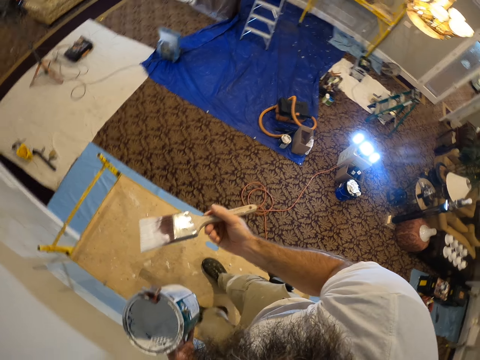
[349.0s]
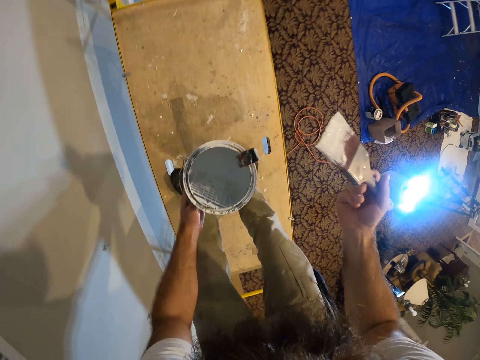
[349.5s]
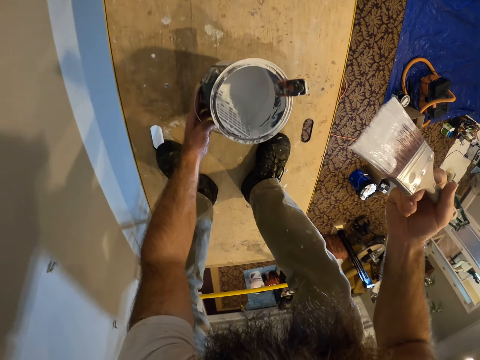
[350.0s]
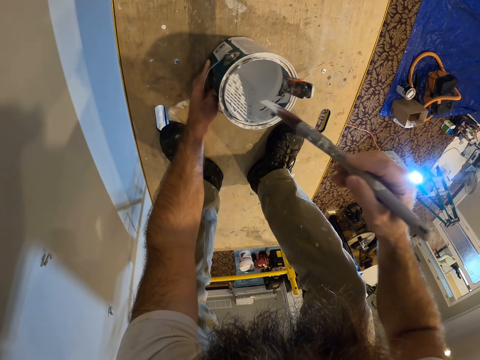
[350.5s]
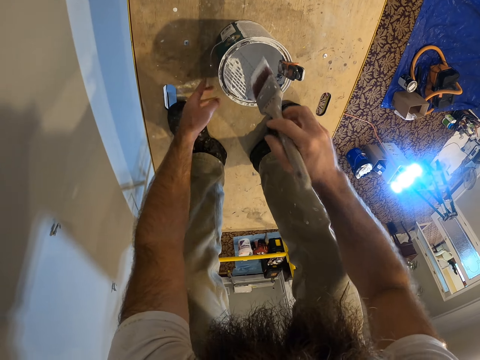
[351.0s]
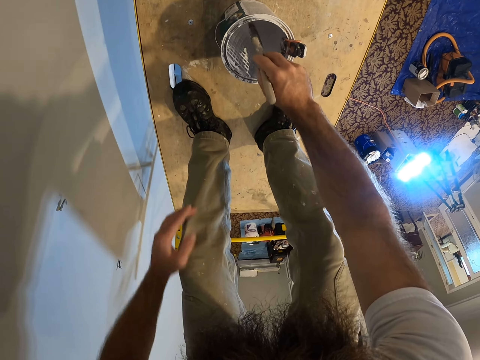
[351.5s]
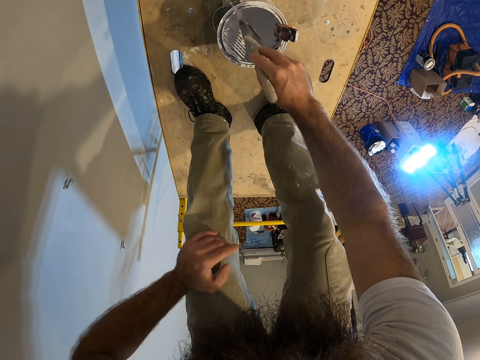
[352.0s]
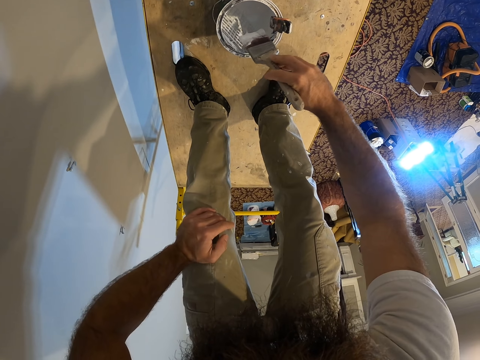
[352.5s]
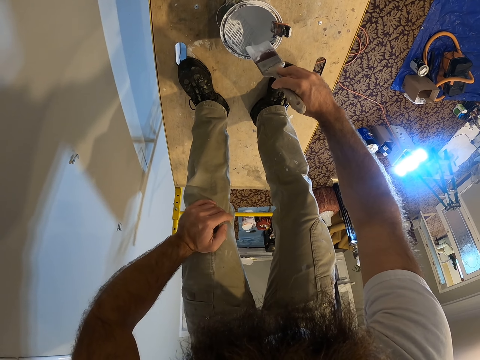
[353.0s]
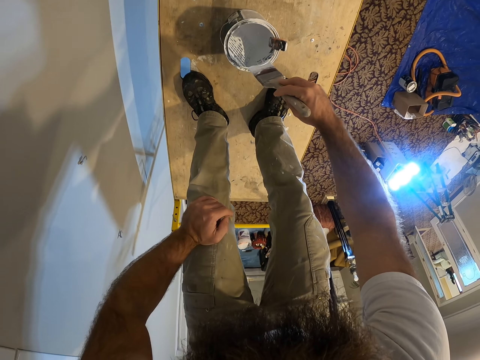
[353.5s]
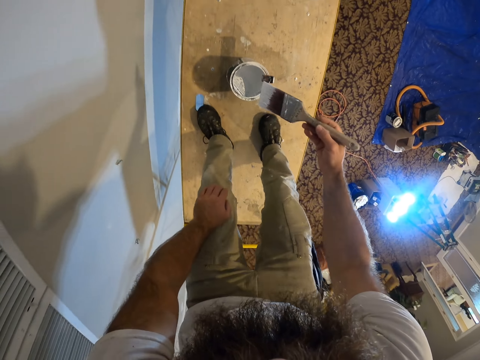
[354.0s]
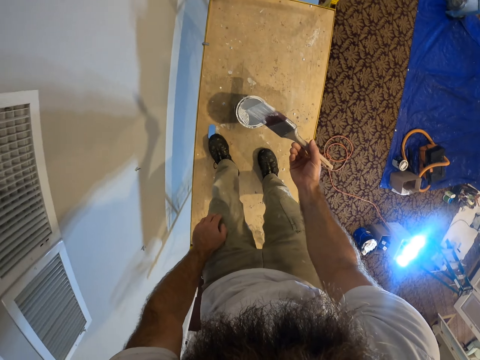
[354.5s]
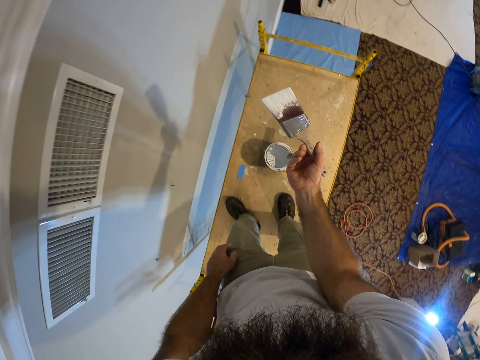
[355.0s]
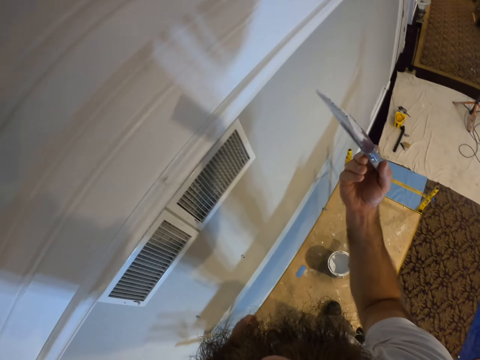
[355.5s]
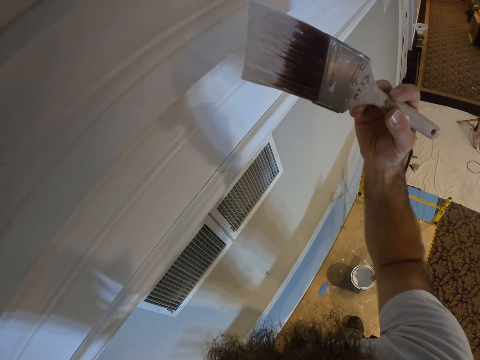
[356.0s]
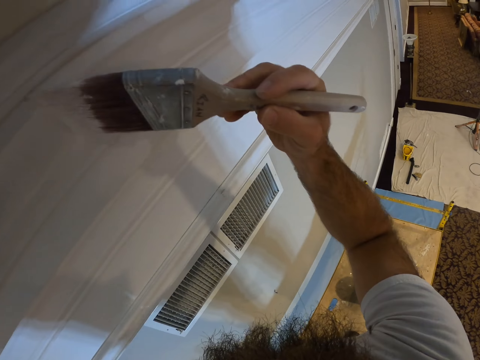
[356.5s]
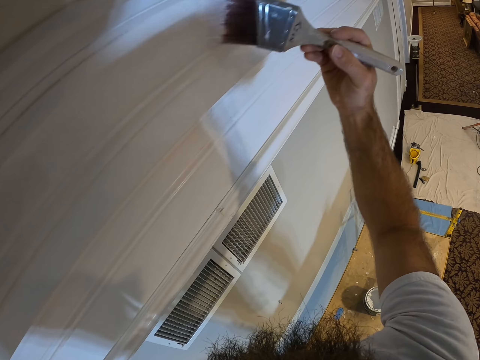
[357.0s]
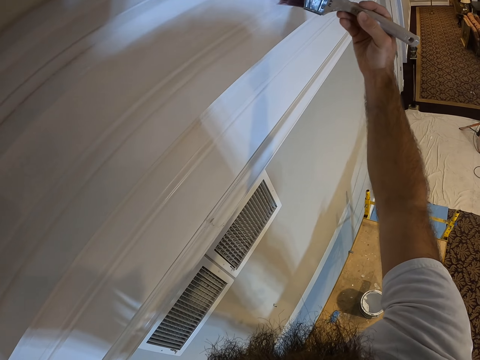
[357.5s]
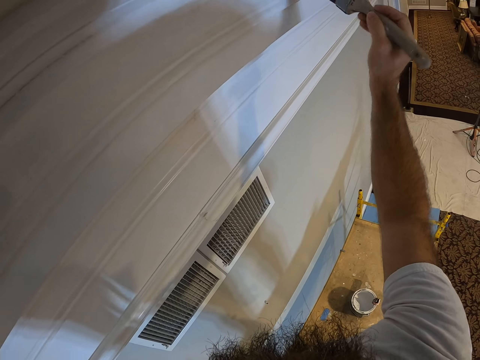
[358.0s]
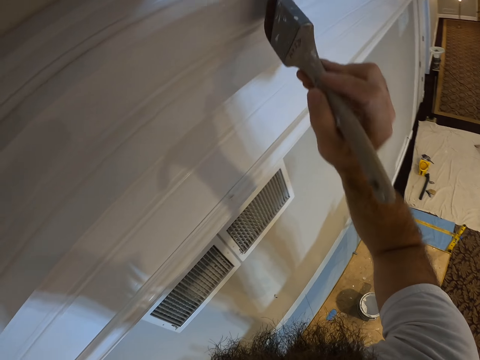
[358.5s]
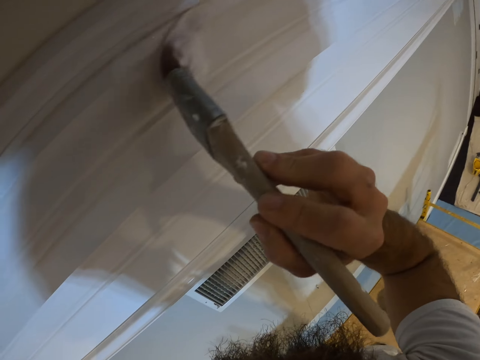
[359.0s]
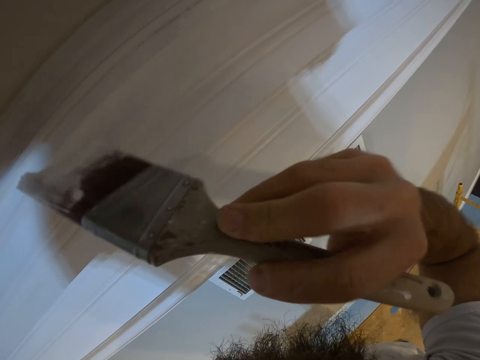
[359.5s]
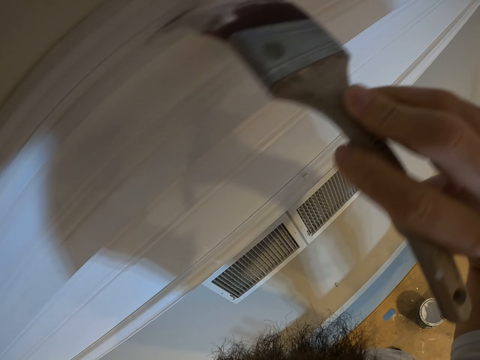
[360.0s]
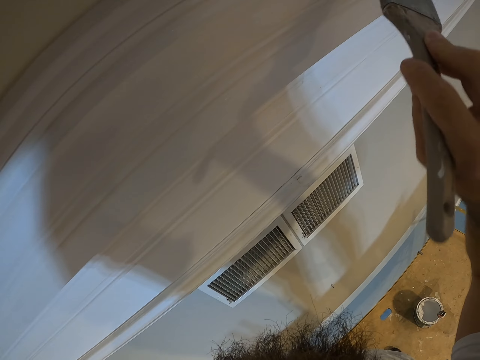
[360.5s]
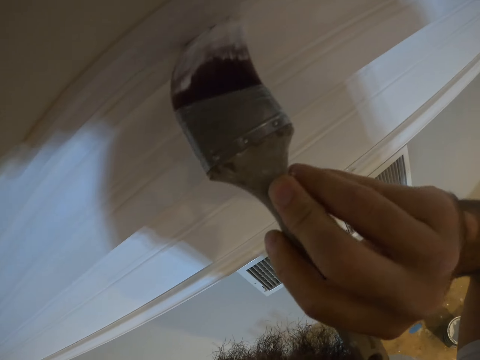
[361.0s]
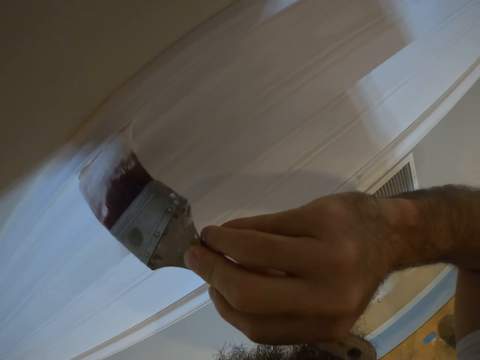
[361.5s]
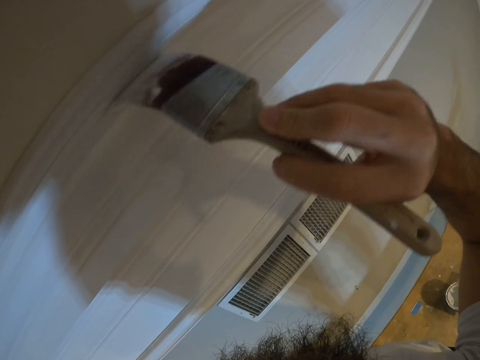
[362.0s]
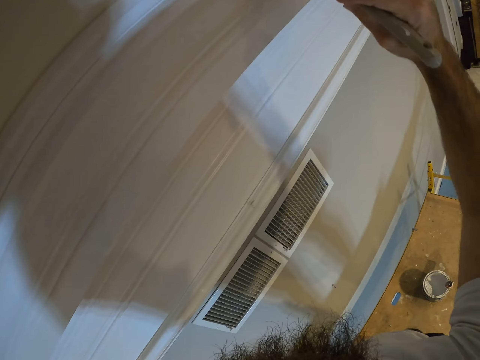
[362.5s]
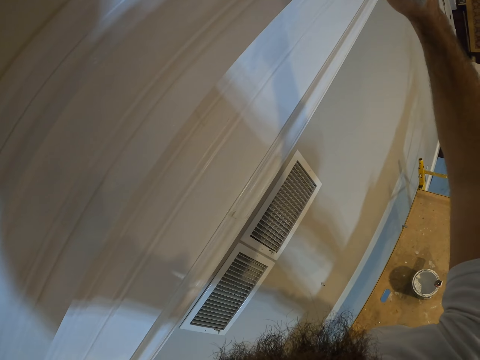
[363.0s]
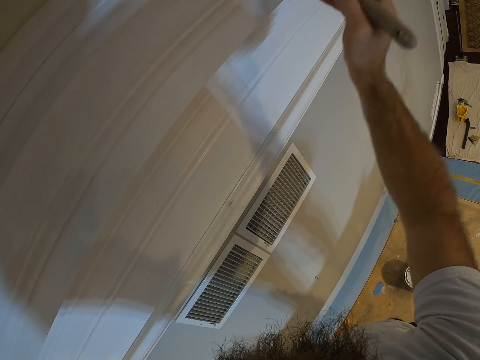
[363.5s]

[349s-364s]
The camera wearer drops the paint plastic on the scaffold with his left hand. He inserts the paintbrush into the paint in the paint plastic with his right hand. He removes paint on the brush. He paints the wall with the paintbrush in his right hand.

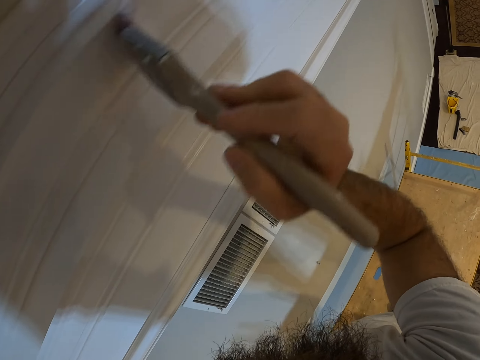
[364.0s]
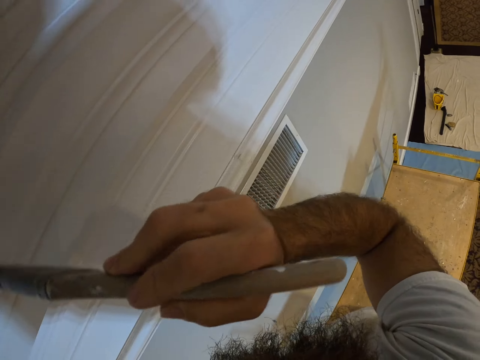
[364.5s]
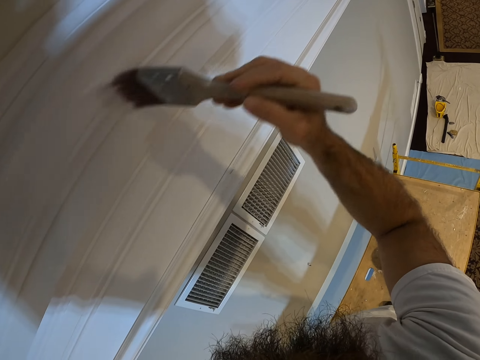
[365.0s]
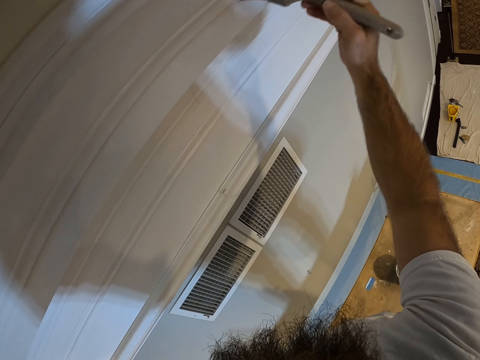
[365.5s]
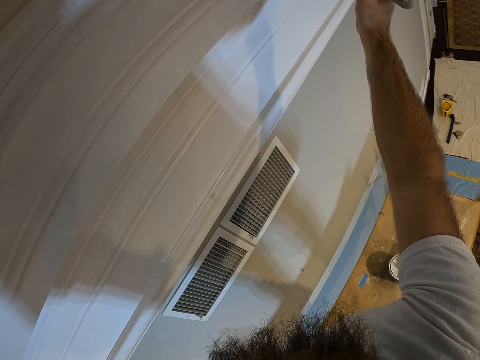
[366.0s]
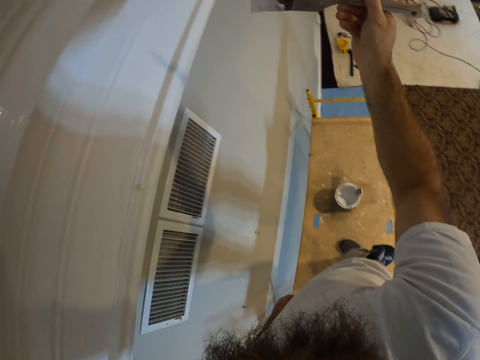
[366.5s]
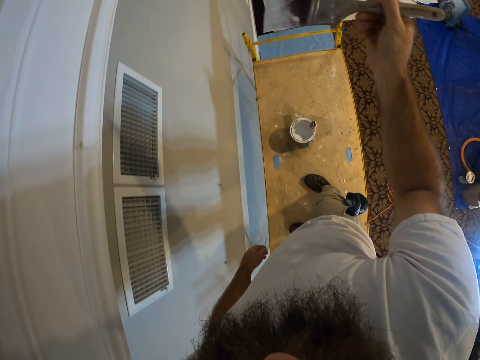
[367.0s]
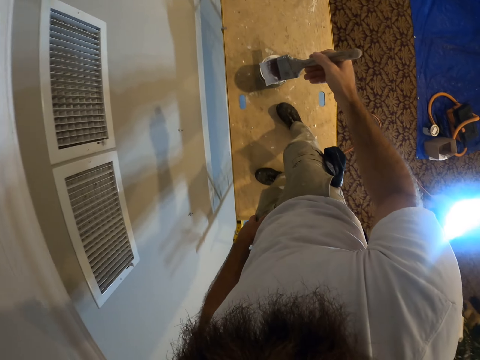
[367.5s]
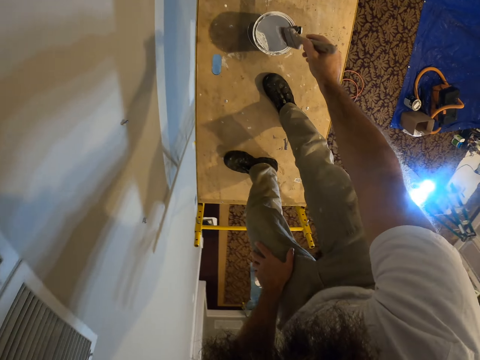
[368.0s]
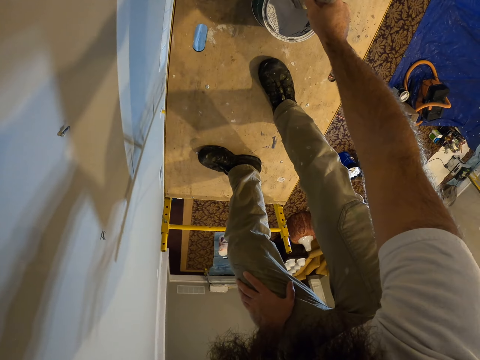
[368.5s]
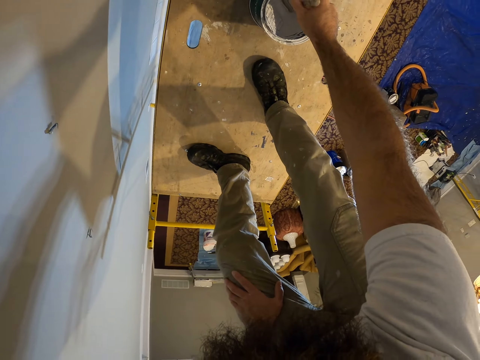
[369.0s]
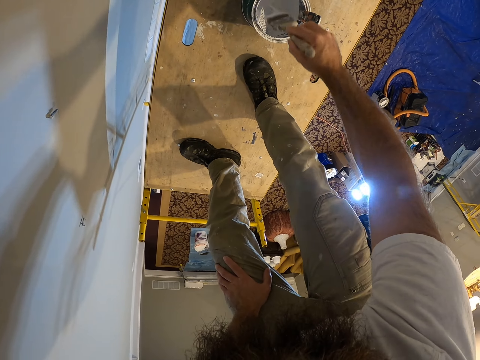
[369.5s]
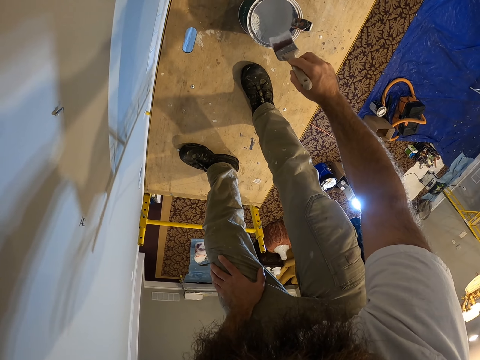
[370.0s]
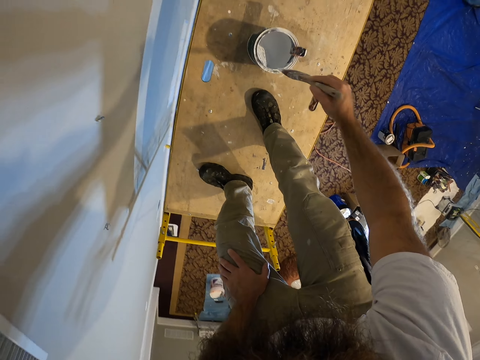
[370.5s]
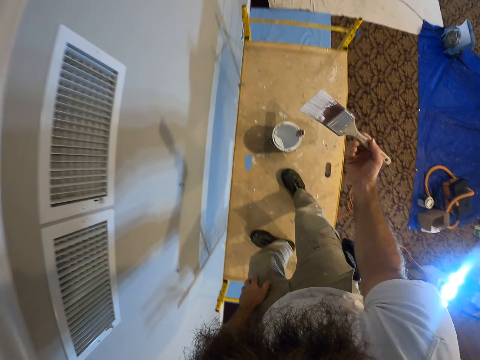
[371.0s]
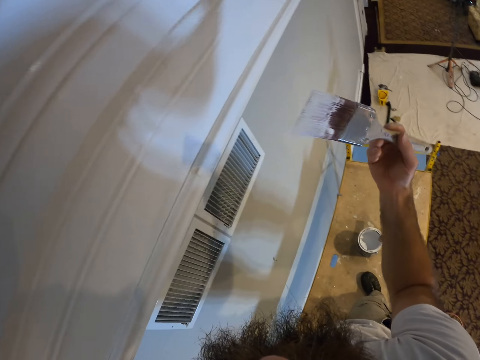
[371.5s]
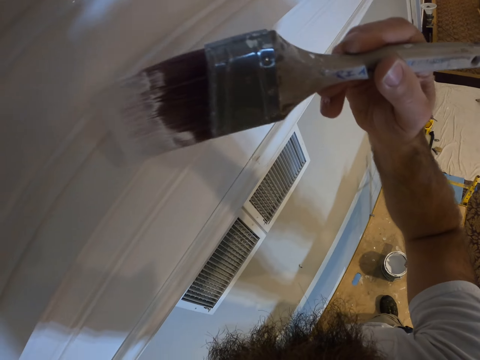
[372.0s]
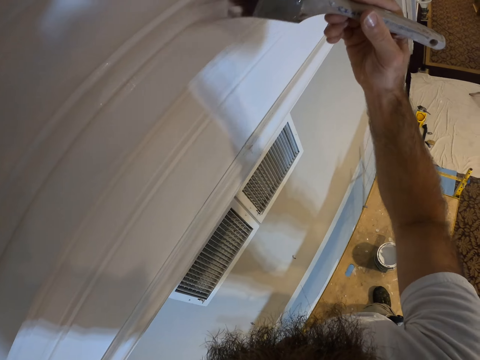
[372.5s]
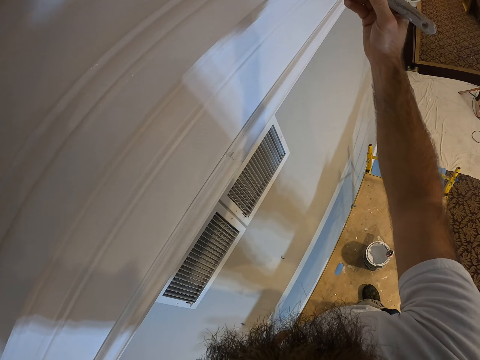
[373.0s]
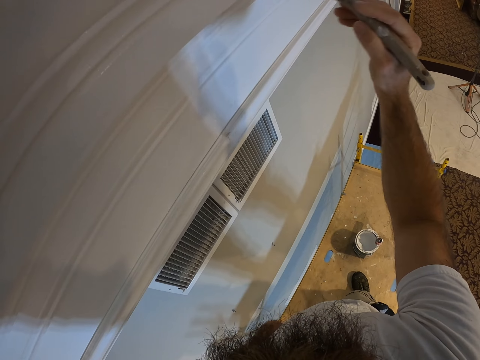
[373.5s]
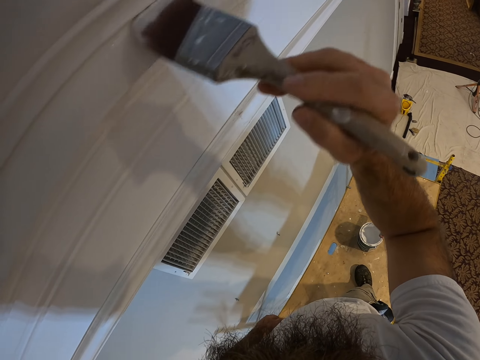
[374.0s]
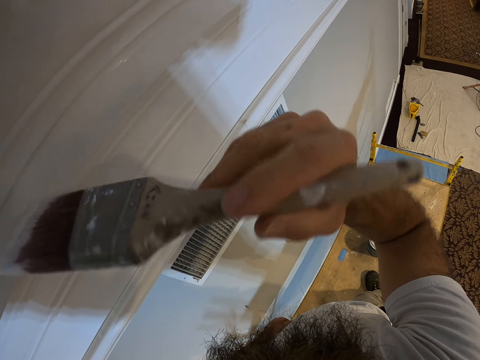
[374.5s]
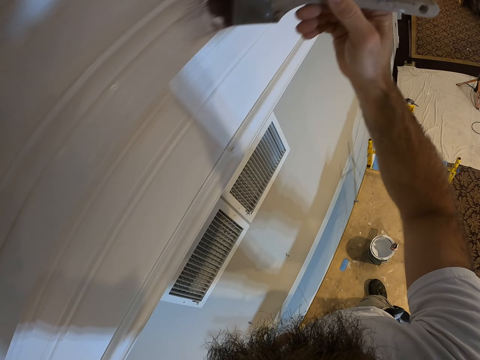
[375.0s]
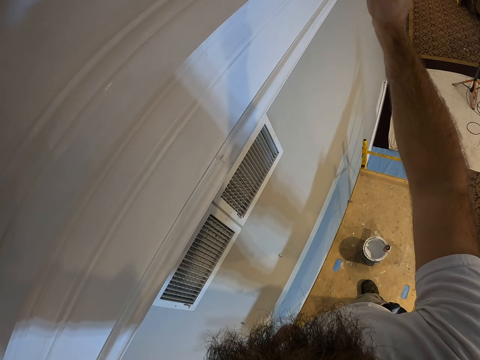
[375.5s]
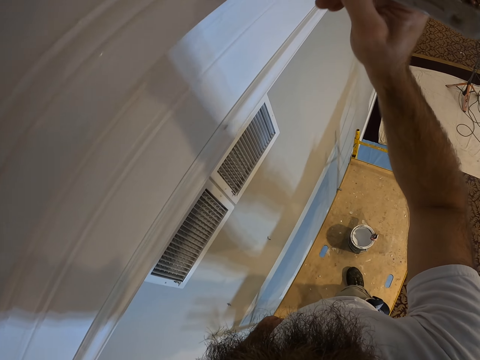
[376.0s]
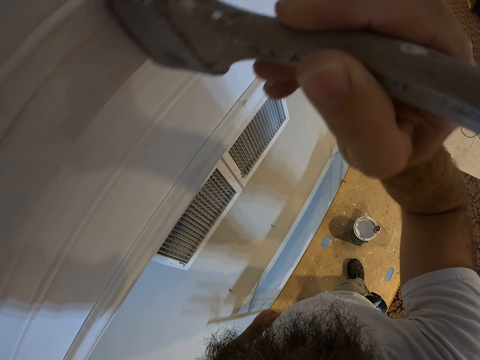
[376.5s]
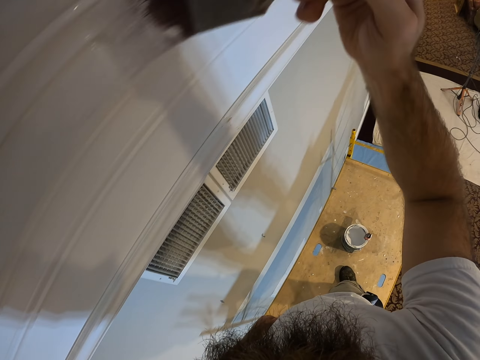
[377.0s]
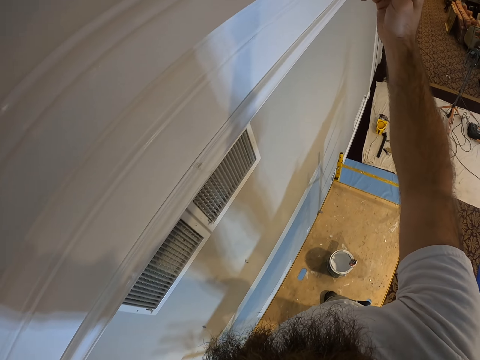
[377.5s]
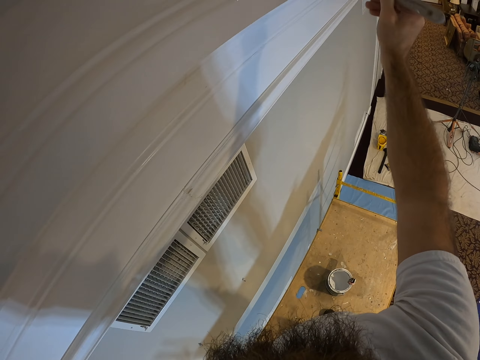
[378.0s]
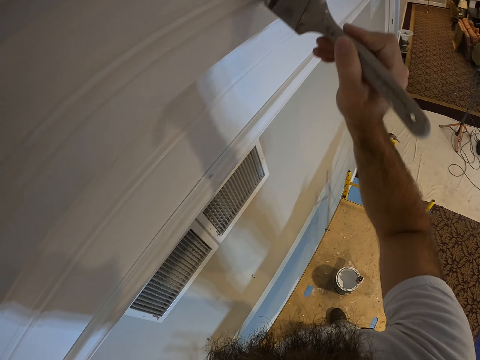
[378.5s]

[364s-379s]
The camera wearer bends down. He inserts the paintbrush into the paint in the paint plastic with his right hand. He removes paint on the brush. He paints the wall with the paintbrush in his right hand.
